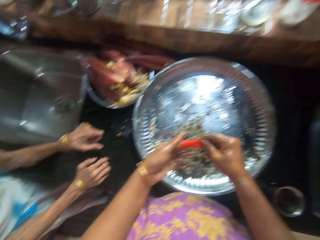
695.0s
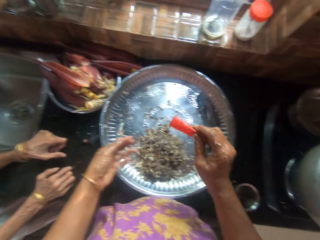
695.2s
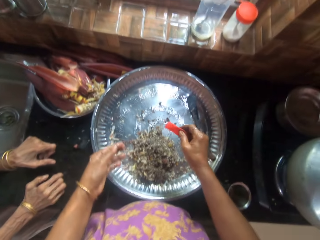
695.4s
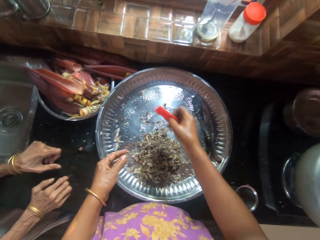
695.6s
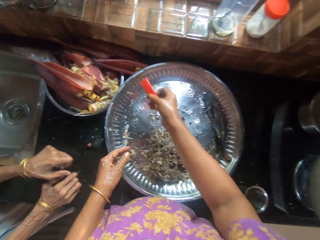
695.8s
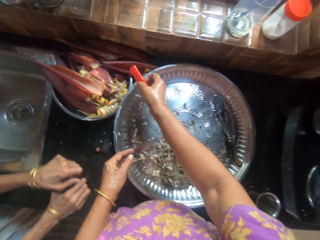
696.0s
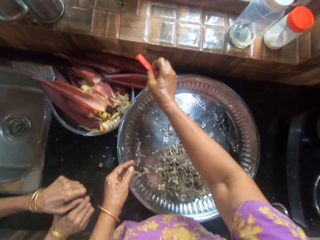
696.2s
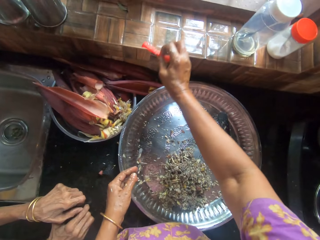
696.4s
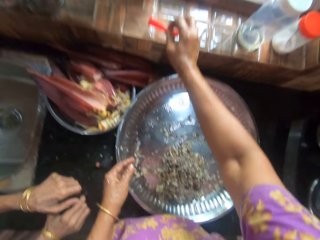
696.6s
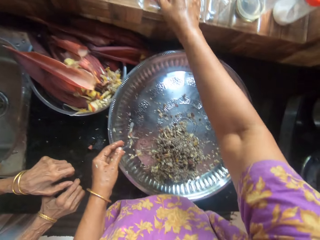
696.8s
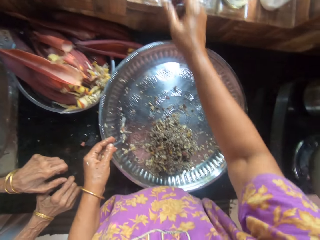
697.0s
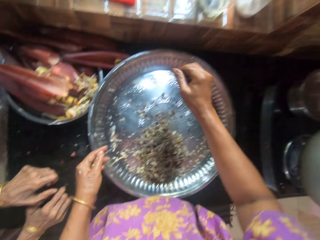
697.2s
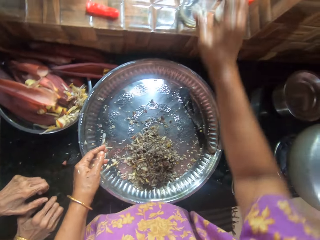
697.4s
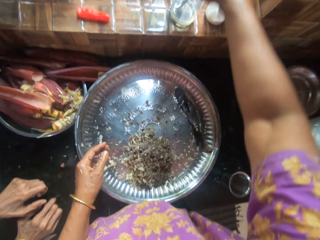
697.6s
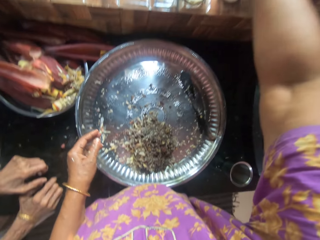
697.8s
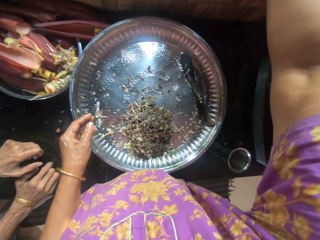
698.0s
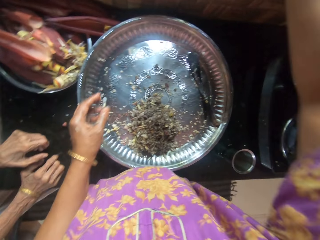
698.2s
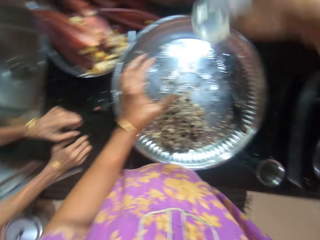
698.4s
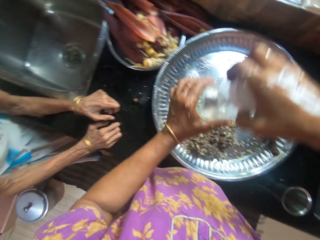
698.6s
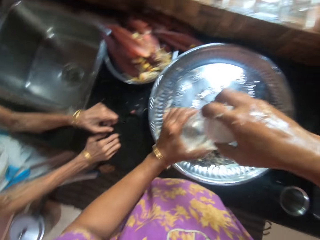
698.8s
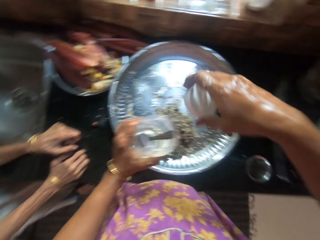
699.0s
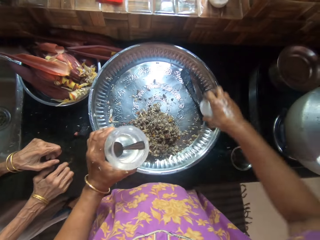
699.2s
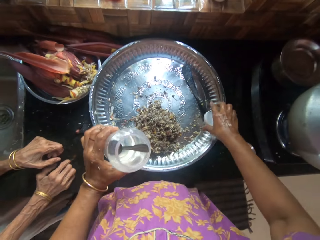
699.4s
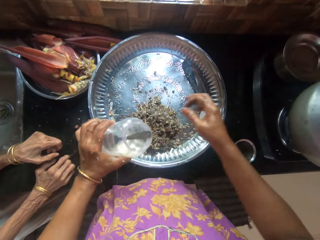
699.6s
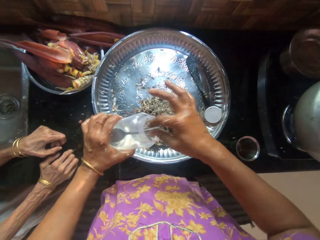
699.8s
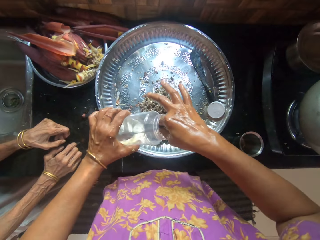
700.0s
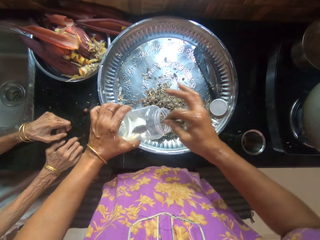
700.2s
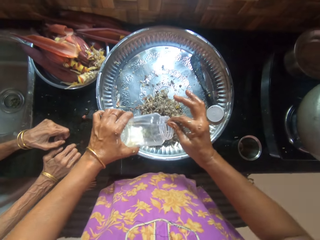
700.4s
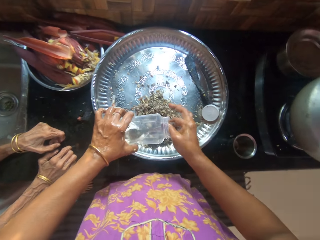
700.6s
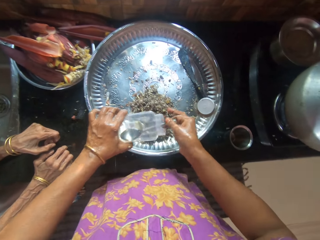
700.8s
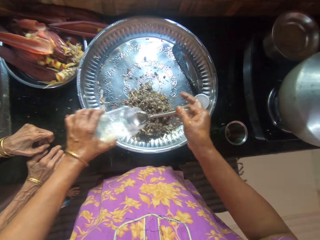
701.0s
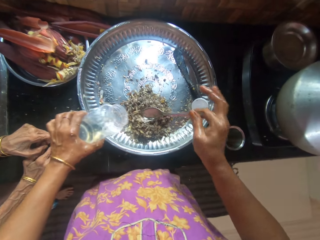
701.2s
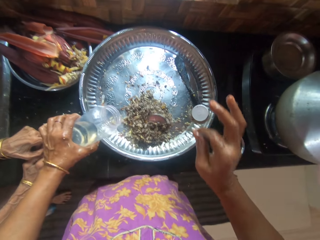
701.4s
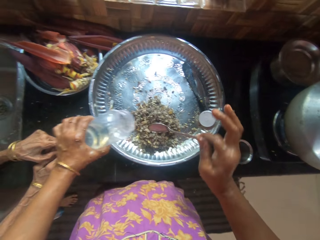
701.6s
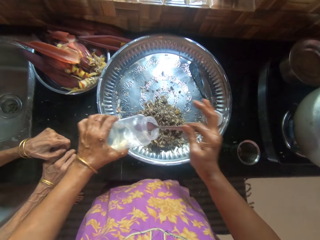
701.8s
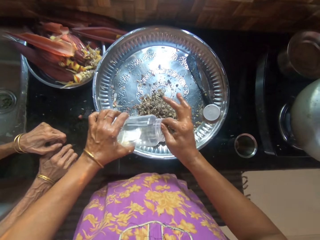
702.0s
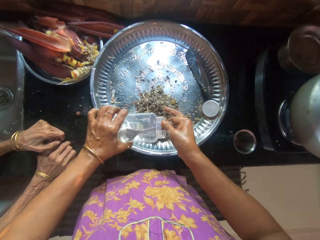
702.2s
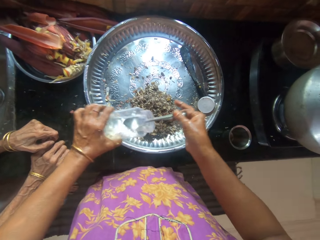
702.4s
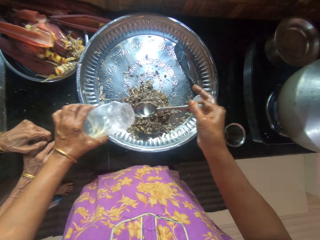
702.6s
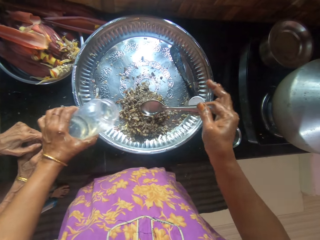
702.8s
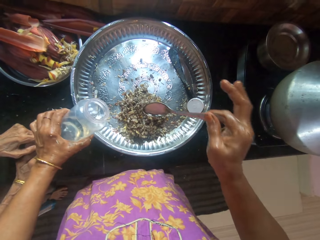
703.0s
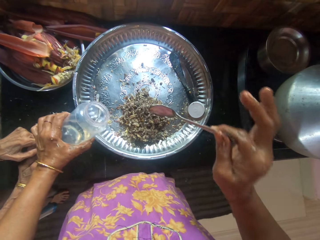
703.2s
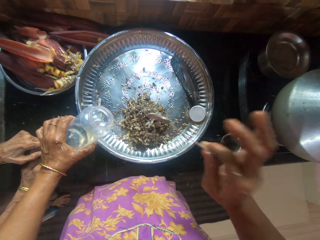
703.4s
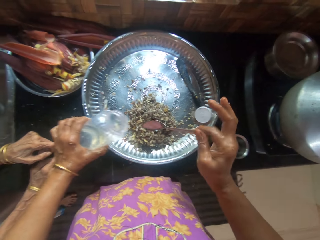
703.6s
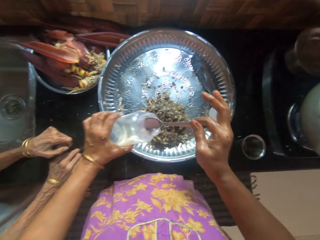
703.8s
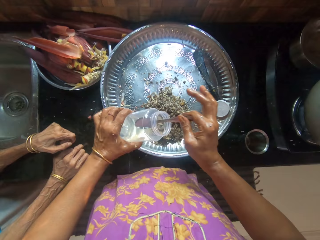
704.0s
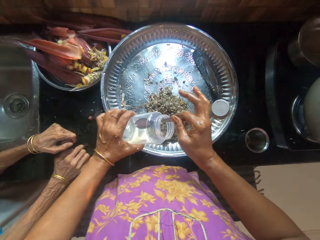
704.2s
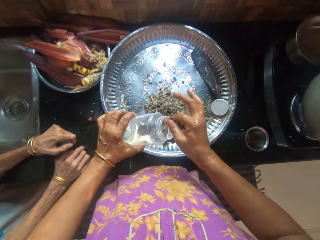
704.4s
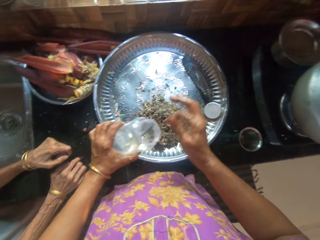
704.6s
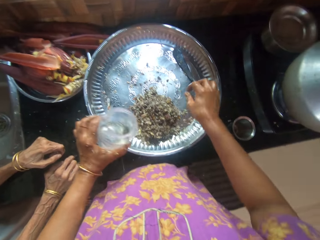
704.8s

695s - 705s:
The camera wearer removes a rubber glove in her left index finger with her right hand. She drops the rubber glove with her right hand beside a window. She picks up an oil jar or bottle from the window with her right hand. She holds the bottle. She opens the oil jar with her right hand. She puts down the cap. She picks up the spoon. She scoops the liquid. She applies oil with the tablespoon in her right hand on the chopped plantain flower or banana bud in the tray on the cabinet. She scoops the liquid. She pours the liquid on the banana bud.

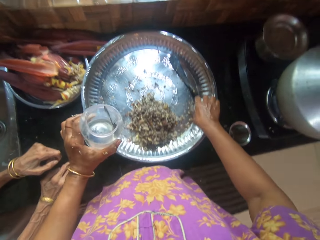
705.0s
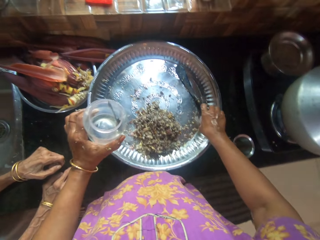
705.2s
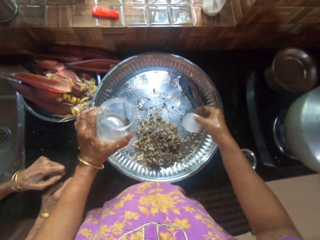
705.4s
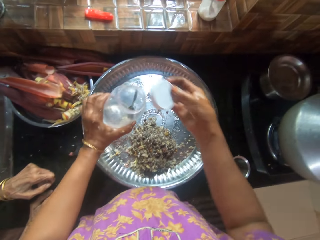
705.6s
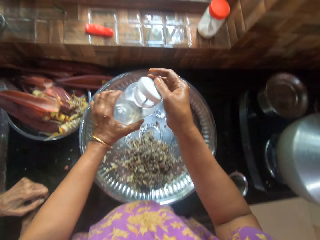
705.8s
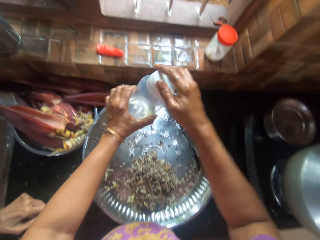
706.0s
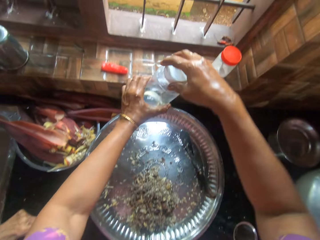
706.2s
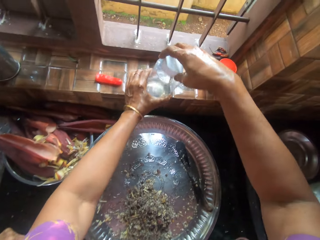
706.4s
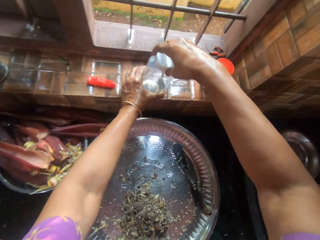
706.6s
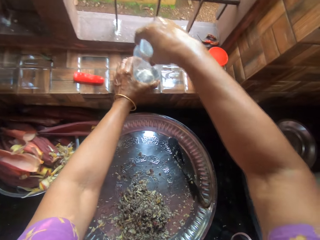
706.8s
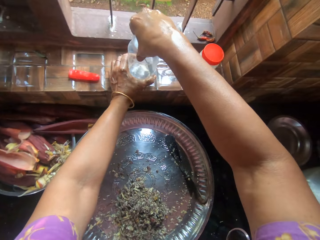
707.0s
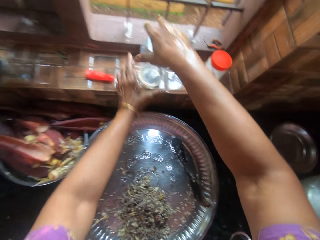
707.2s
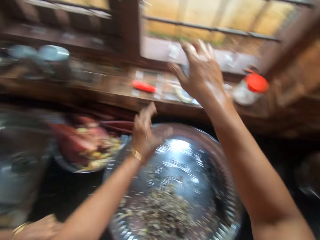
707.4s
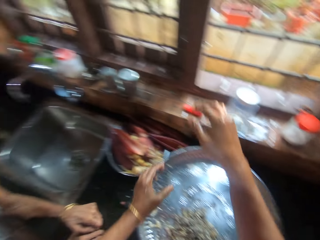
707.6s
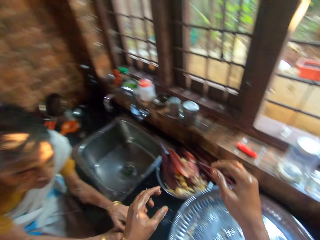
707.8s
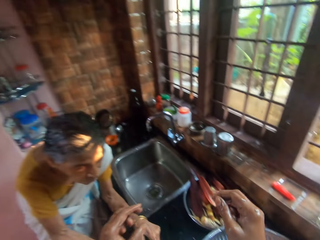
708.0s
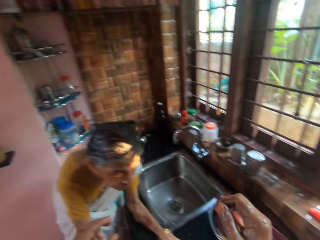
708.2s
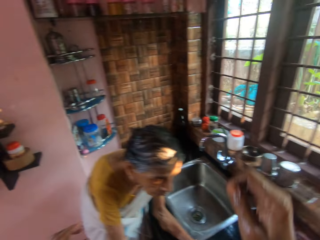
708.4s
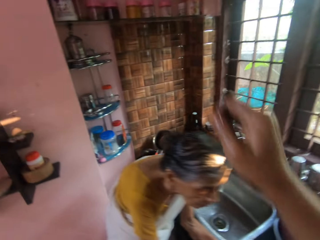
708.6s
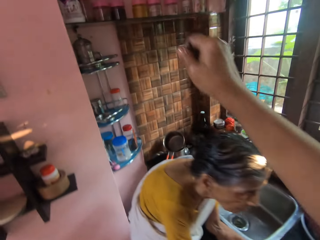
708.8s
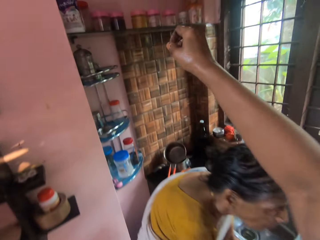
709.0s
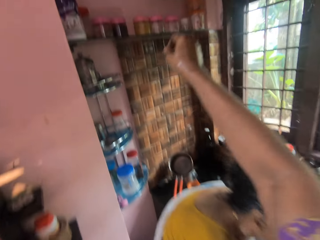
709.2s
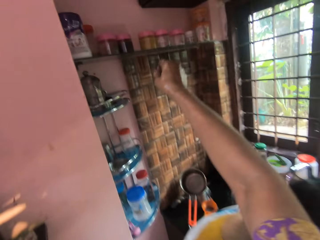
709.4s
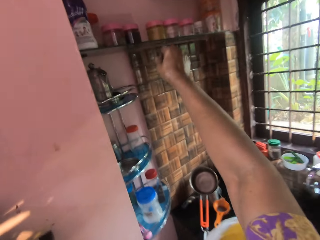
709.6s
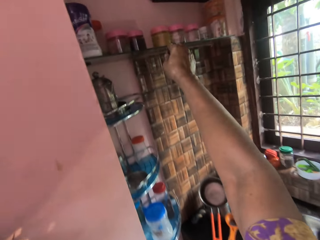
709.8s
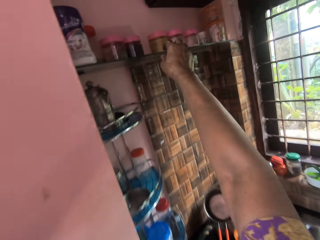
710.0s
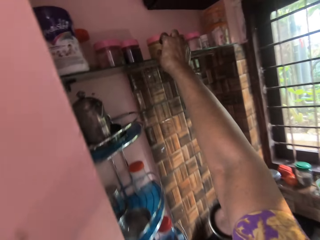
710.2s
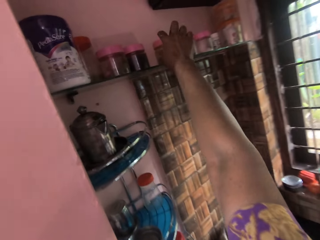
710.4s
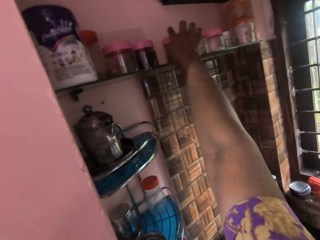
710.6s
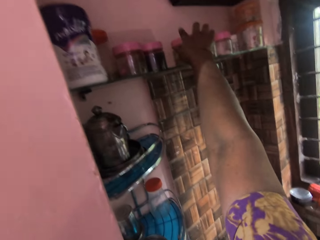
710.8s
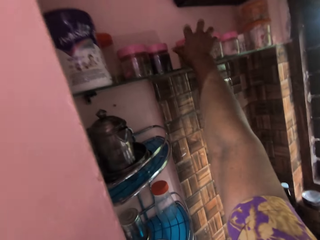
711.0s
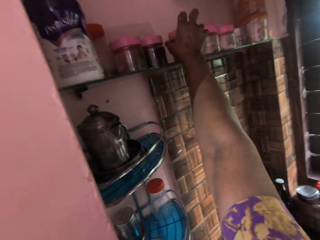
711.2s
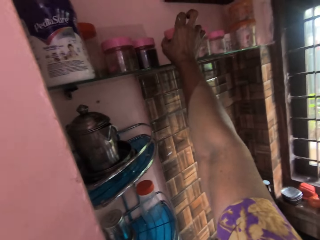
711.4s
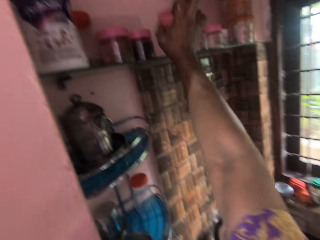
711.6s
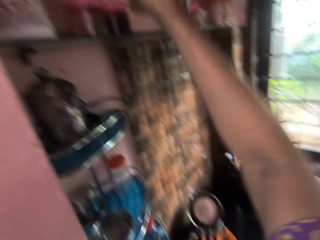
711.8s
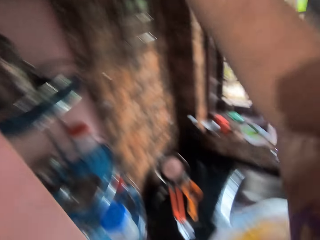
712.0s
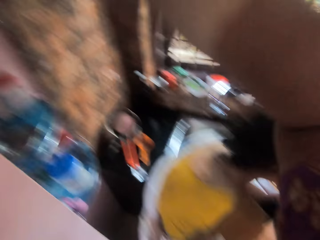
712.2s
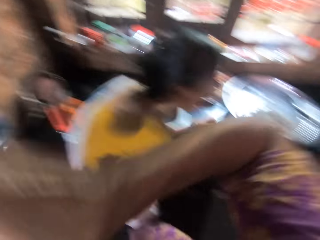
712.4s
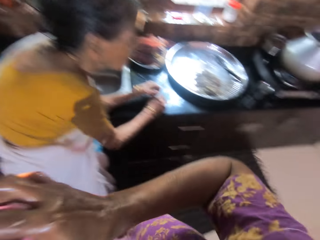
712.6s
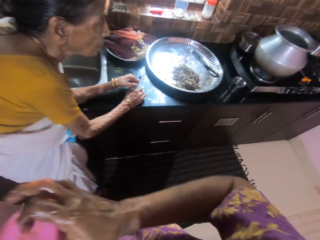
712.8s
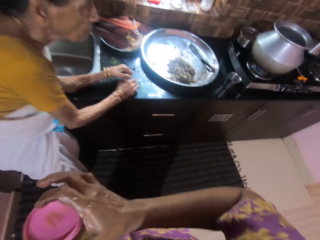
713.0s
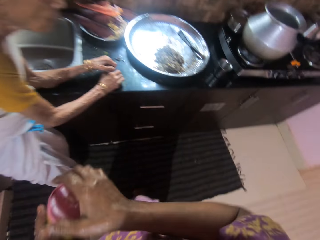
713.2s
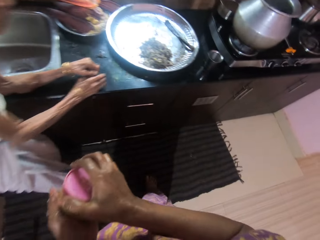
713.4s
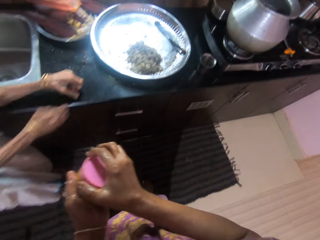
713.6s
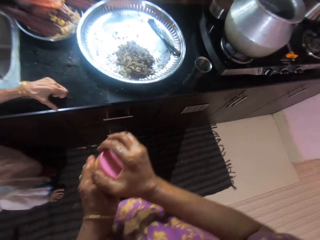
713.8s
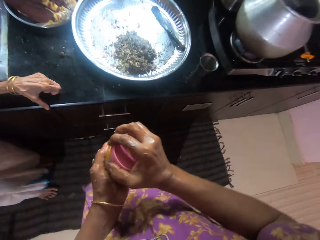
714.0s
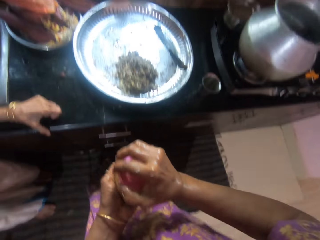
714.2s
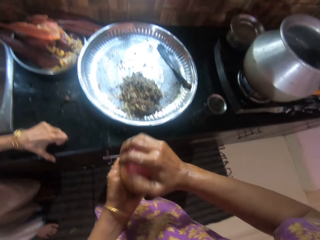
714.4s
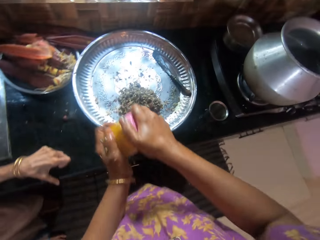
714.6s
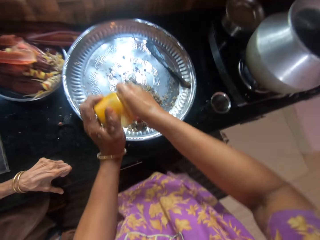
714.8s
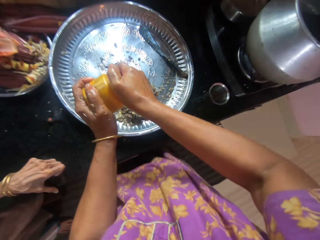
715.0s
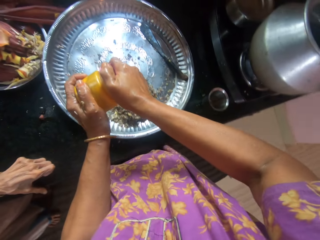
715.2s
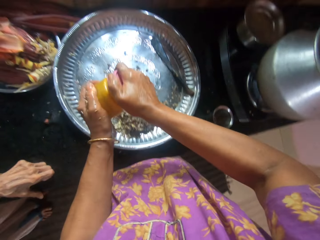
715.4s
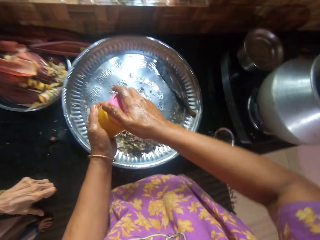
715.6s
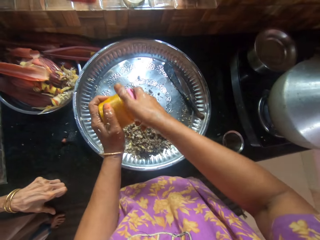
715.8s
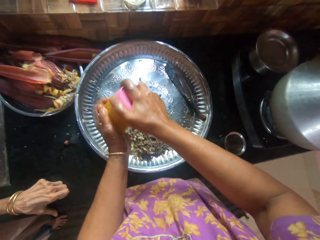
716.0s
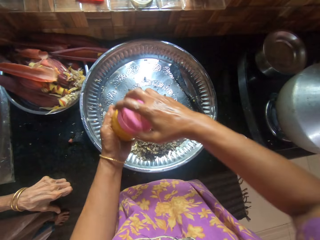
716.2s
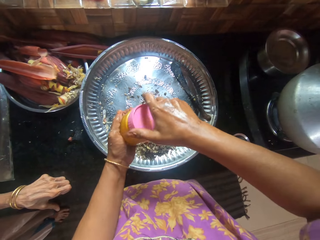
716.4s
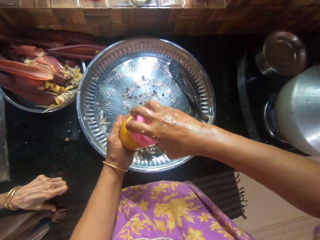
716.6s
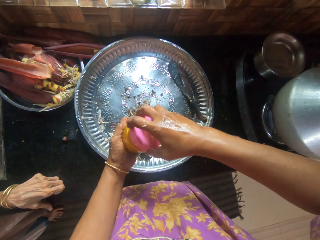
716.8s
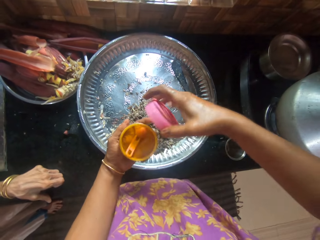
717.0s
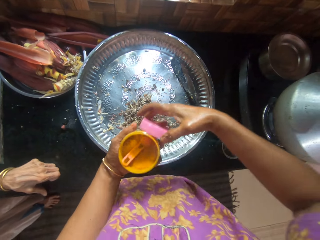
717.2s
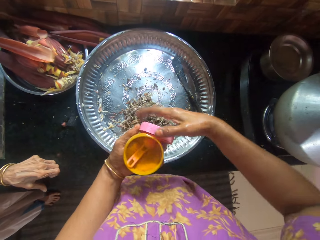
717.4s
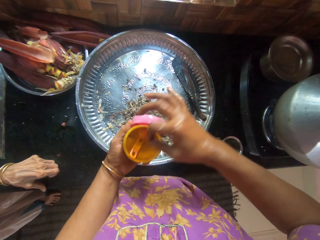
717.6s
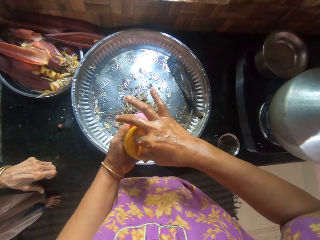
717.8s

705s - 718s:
The camera wearer puts the spoon inside the bottle or oil jar. She picks up the cap. She closes the oil jar with her right hand. She drops the oil jar on the window frame with both hands. A man stands beside the sink. The camera wearer picks up a jar of powder chili or container from a wall shelf with her right hand. She stretches her hand towards the shelf. She holds the container with the other hand. She opens the jar of powder chili with her right hand.
